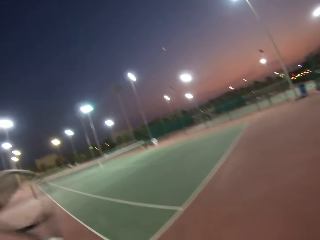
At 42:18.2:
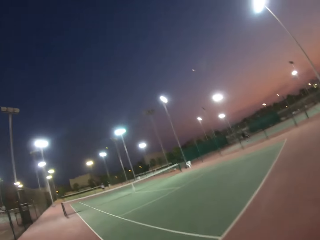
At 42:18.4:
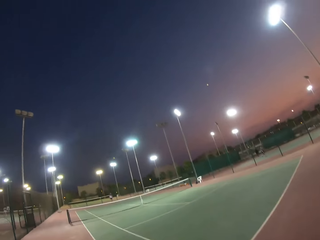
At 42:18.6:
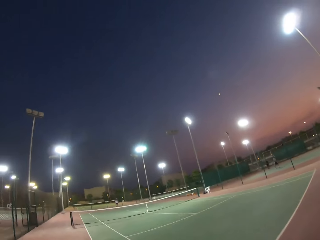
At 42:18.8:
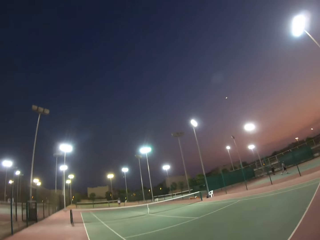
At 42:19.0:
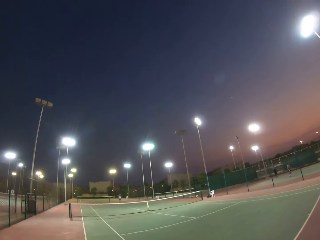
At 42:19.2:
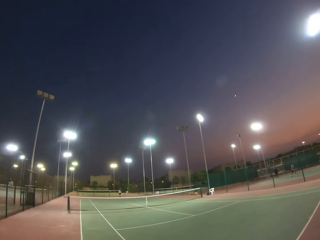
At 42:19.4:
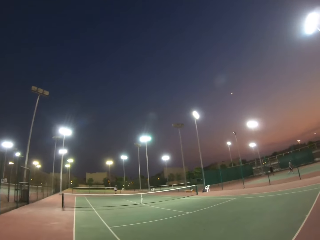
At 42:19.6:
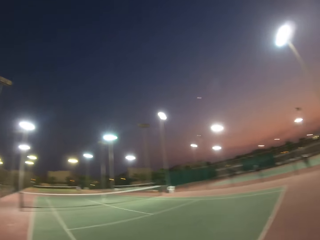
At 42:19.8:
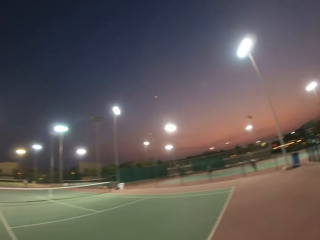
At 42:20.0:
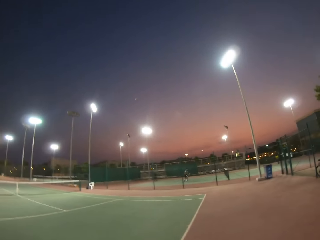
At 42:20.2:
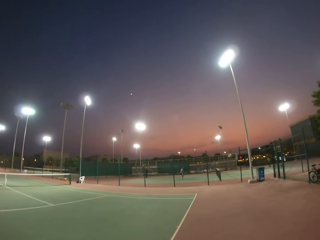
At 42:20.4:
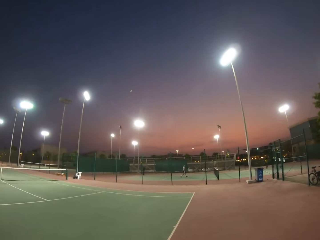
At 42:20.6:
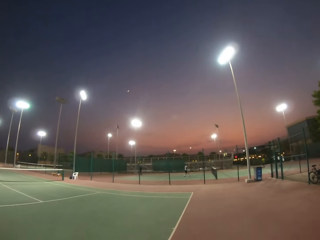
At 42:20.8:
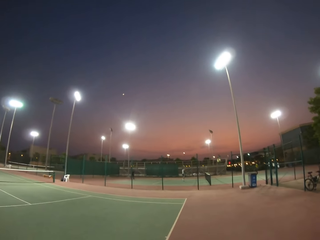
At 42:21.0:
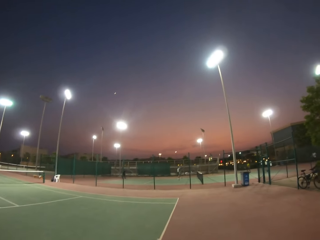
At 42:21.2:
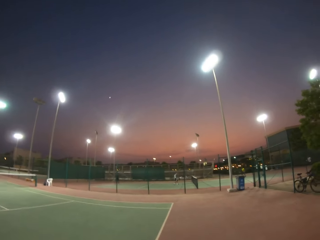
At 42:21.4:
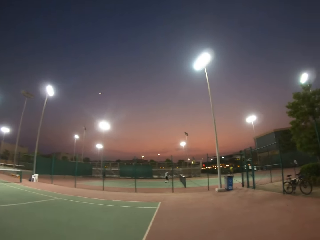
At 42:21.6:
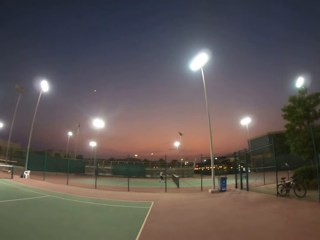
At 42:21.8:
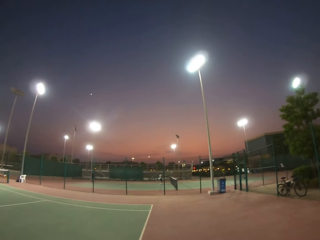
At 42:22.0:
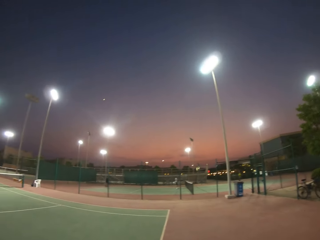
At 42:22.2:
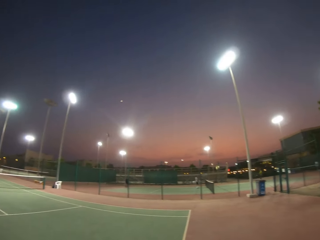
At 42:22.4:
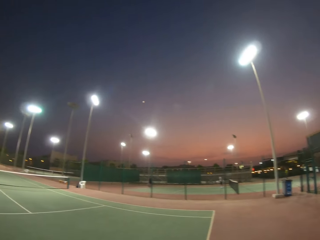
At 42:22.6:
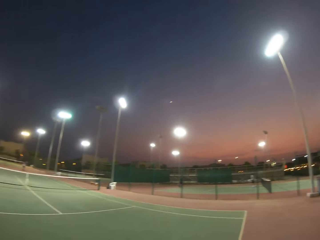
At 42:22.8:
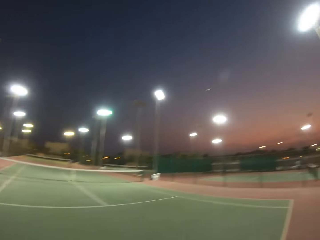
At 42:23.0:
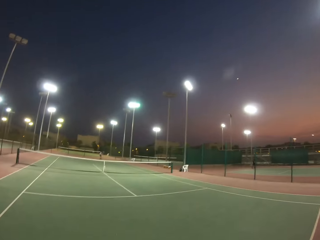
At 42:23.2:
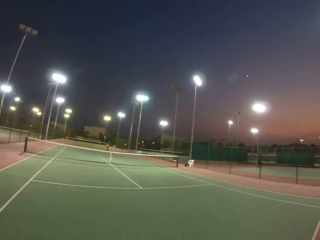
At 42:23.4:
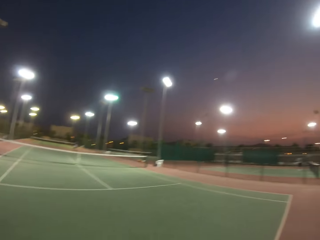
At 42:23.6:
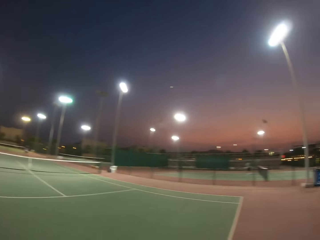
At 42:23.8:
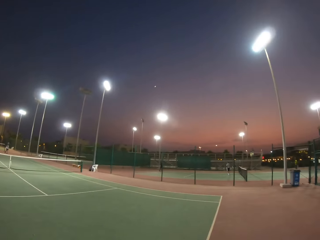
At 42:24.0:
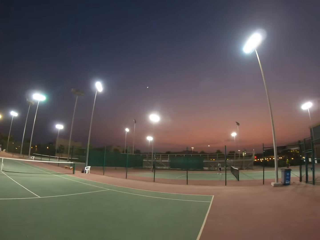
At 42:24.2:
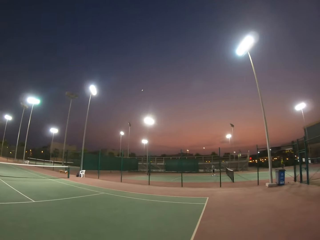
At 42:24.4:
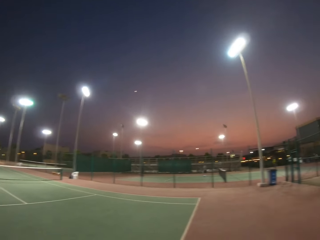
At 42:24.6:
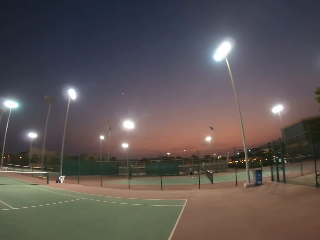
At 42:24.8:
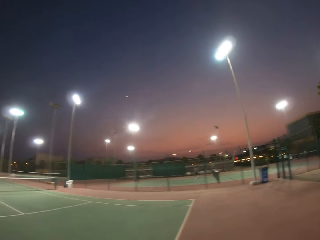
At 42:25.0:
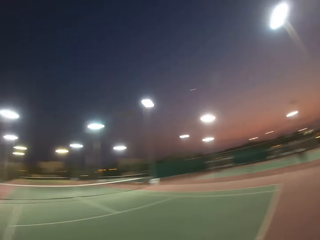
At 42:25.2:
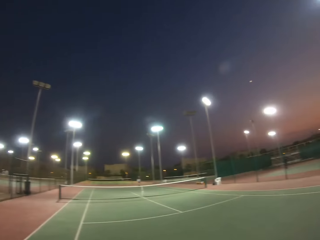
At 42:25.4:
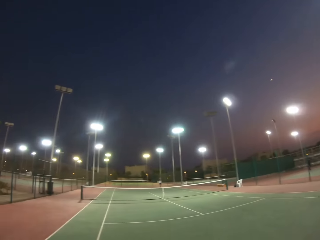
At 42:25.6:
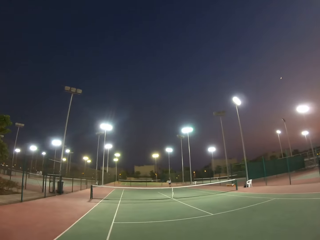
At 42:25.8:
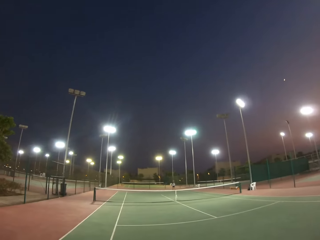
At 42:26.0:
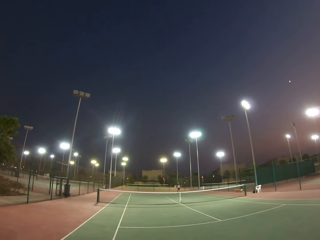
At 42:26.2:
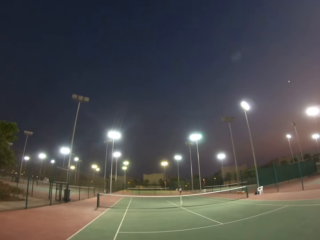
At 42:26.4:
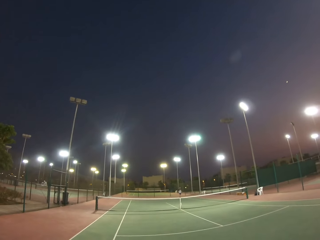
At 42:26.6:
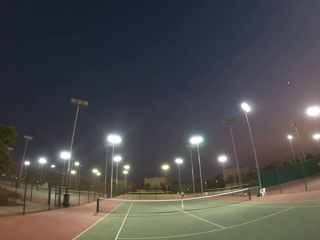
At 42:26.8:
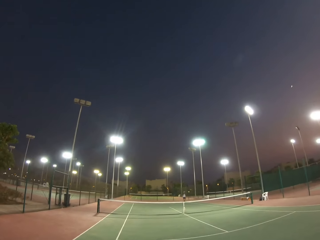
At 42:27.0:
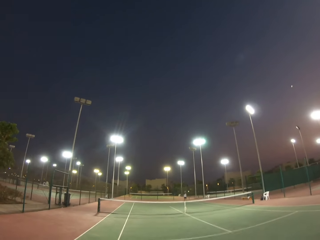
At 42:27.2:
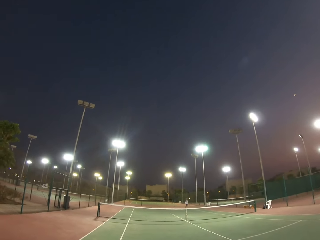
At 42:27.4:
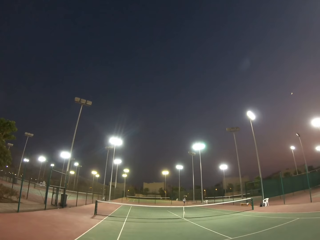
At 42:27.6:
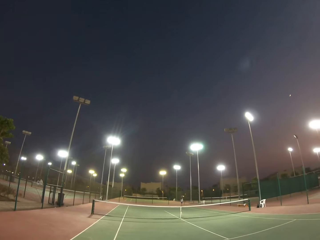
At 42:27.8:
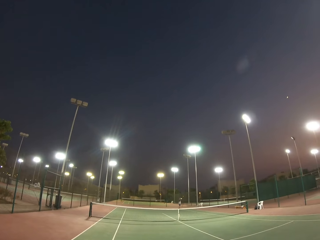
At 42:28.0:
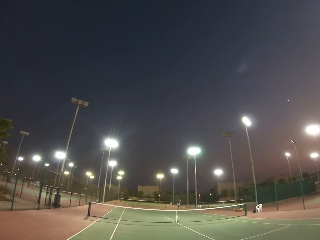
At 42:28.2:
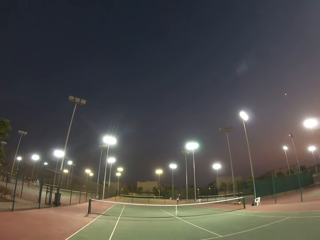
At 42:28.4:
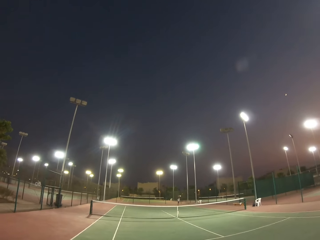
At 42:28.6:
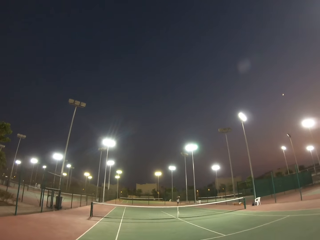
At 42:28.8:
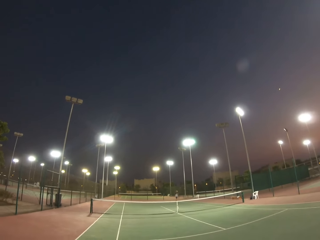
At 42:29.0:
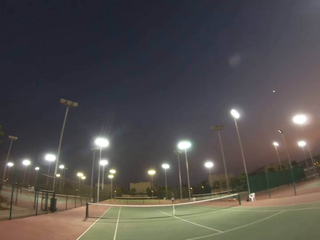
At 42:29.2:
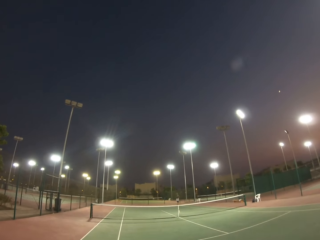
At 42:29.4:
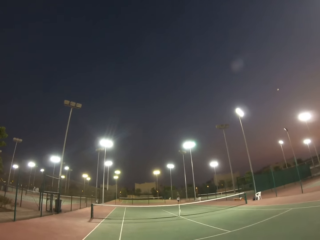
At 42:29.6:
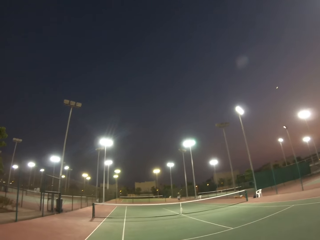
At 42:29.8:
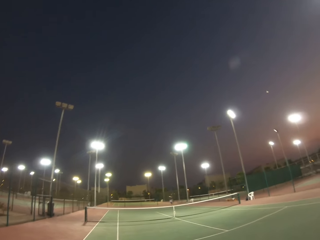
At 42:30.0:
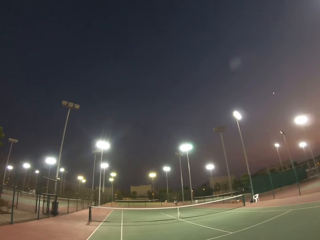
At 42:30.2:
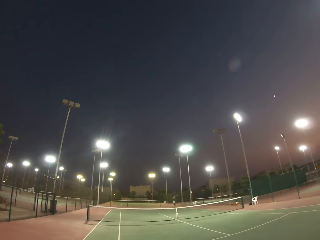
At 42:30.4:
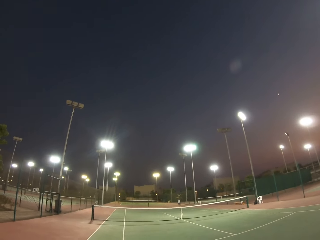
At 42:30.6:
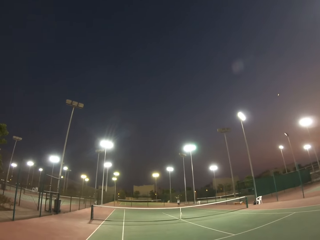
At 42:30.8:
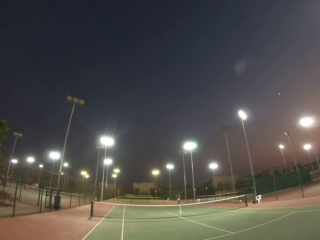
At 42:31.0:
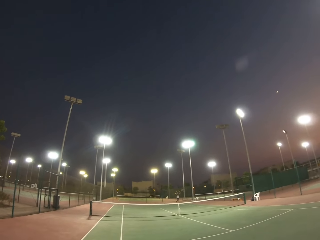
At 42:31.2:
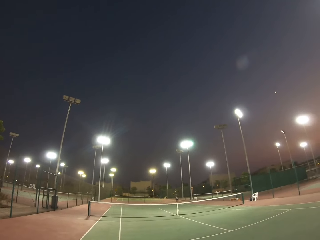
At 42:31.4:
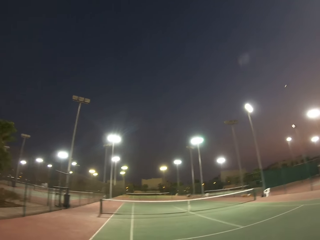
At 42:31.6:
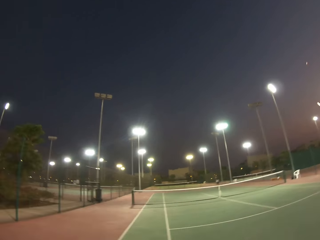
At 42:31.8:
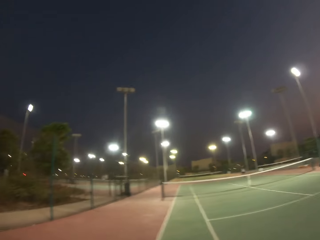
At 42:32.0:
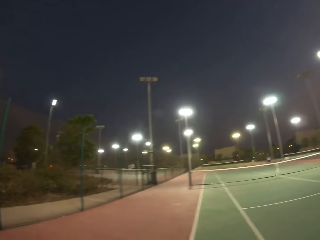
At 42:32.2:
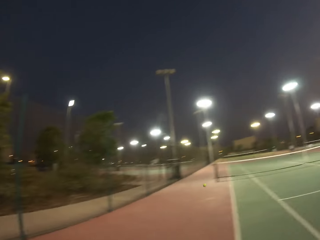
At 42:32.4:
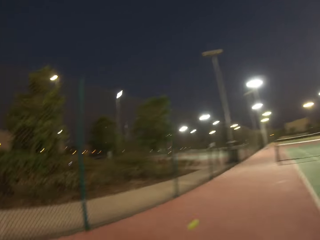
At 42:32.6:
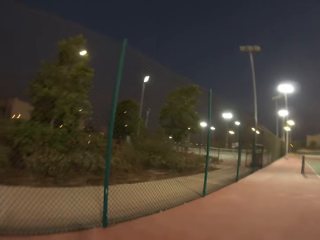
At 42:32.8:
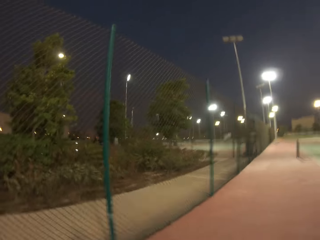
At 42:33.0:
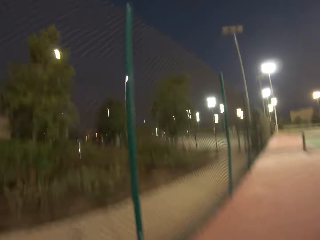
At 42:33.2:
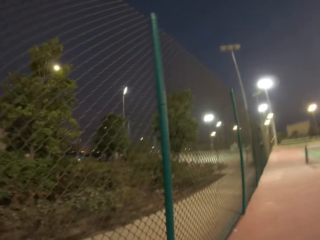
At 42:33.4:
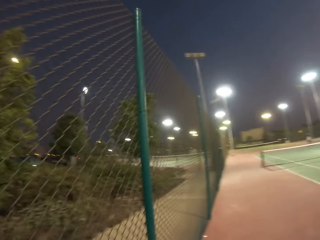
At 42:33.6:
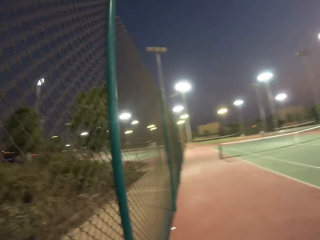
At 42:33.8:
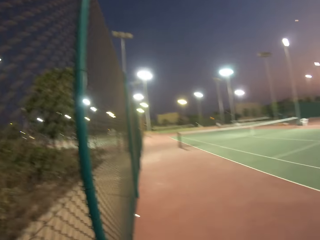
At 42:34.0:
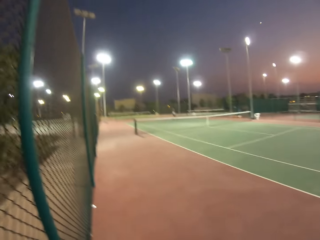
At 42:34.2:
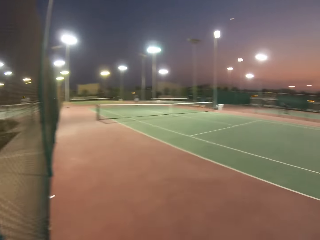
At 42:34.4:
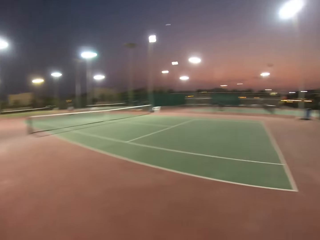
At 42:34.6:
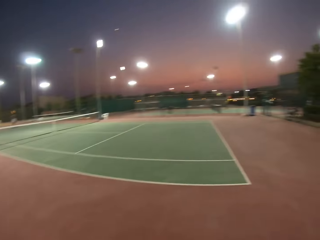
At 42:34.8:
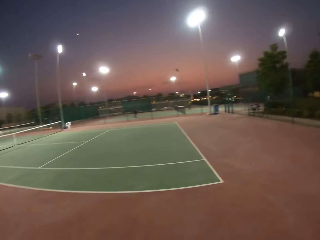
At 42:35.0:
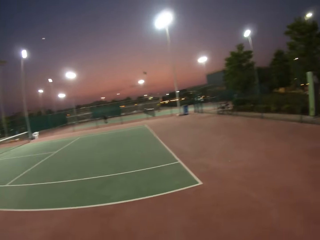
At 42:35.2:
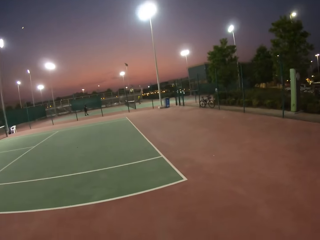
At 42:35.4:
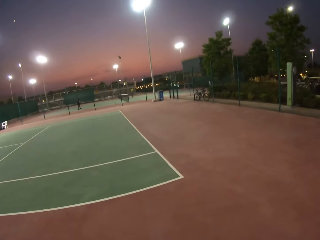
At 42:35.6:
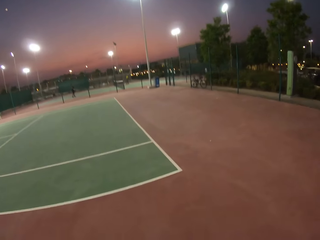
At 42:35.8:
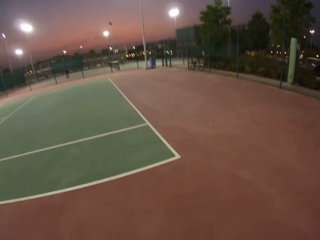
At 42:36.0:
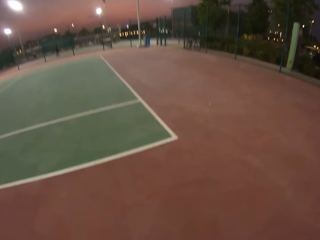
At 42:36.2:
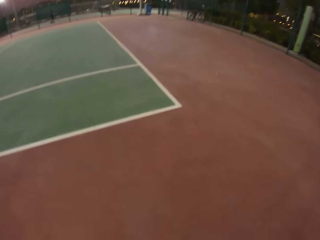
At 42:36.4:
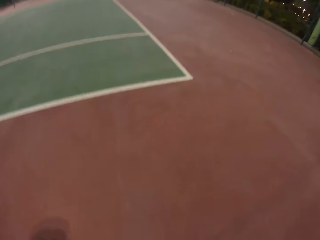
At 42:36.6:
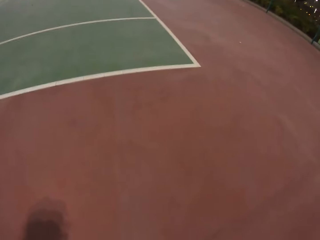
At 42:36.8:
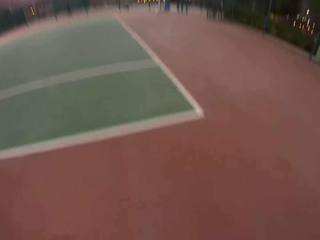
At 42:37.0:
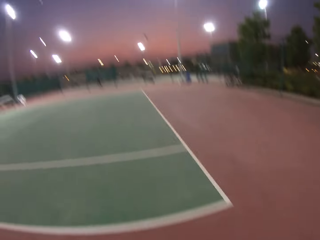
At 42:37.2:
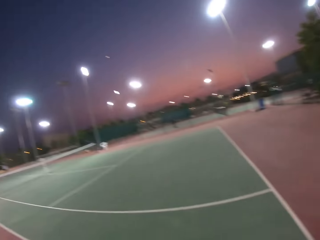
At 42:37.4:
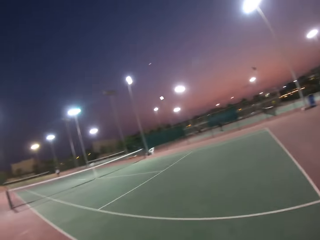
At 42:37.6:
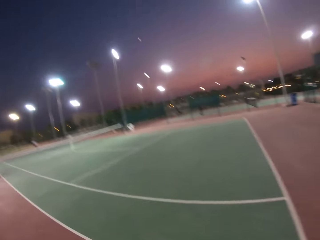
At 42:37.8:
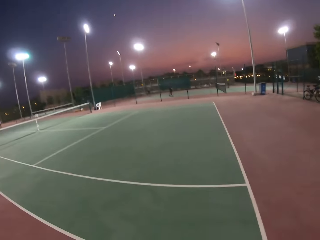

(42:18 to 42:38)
The camera wearer moves around. They play lawn tennis.

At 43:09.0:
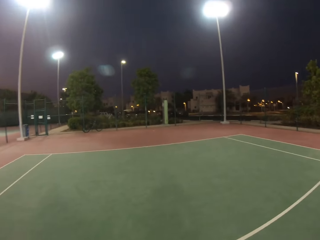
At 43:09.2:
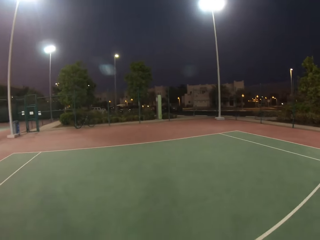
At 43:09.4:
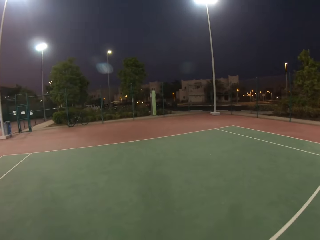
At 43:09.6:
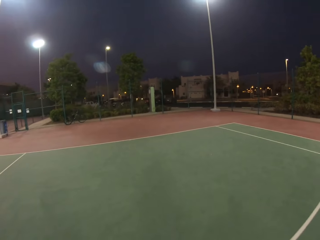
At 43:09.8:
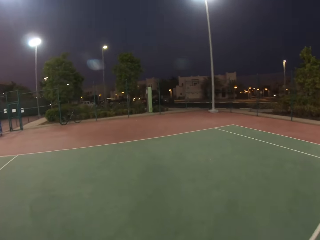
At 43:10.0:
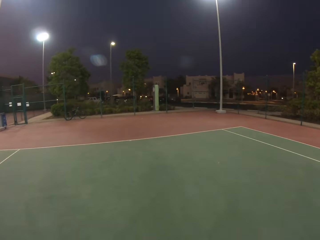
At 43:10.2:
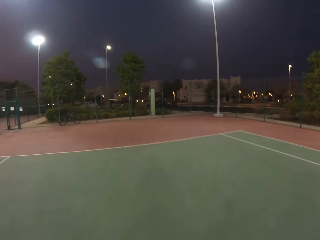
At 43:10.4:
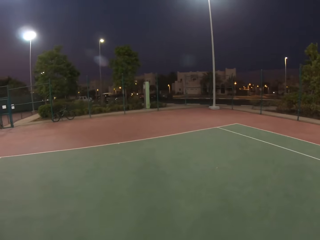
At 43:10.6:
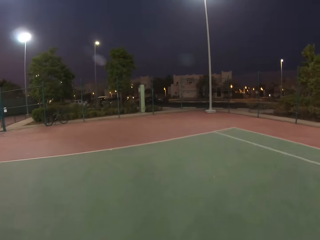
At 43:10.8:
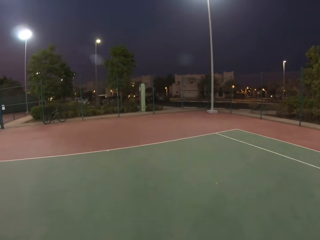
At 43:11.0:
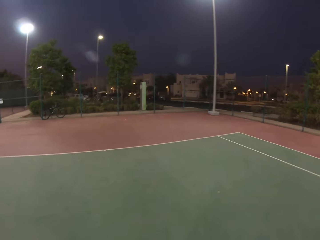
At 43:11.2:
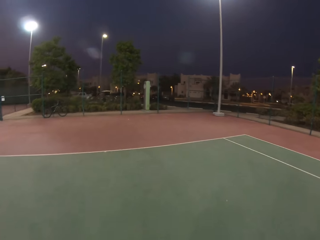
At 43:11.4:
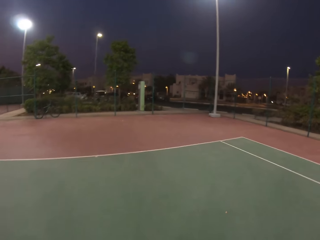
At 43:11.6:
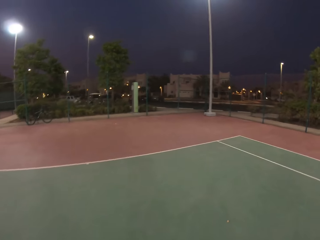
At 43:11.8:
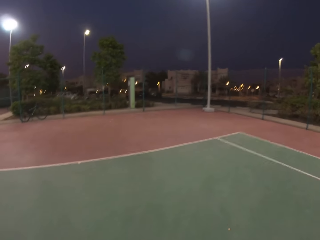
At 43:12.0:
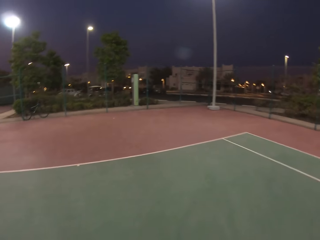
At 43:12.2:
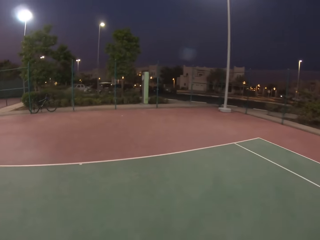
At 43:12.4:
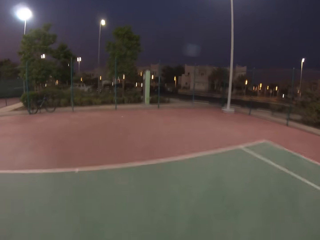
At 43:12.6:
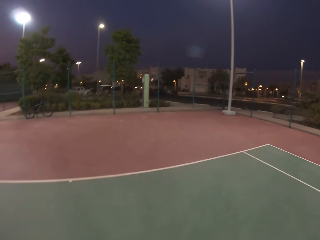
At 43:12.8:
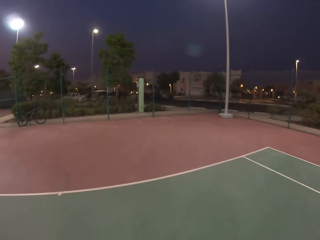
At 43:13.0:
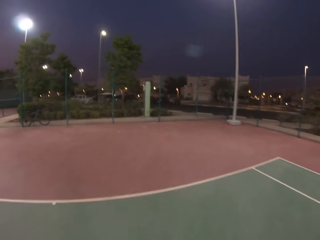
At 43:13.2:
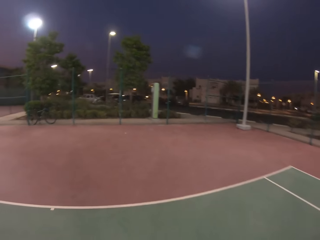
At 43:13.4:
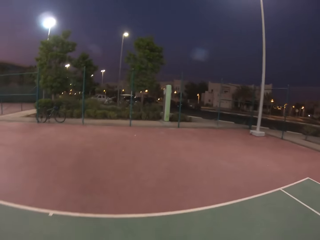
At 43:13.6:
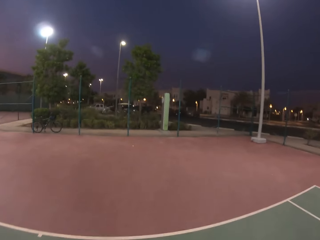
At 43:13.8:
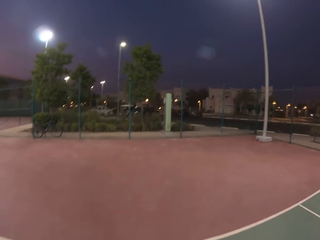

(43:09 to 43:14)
The camera wearer walks in the pitch.
